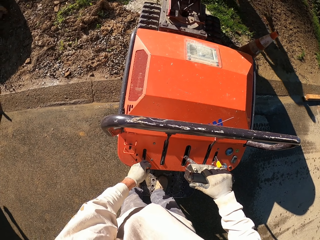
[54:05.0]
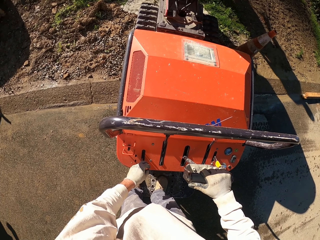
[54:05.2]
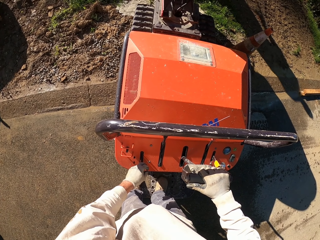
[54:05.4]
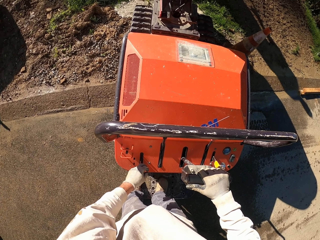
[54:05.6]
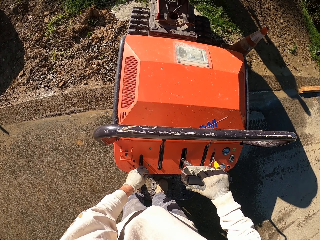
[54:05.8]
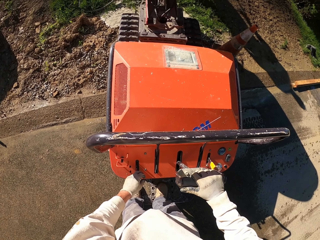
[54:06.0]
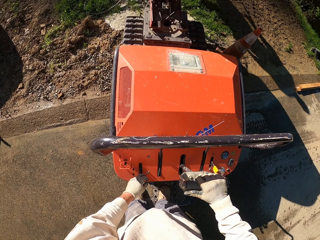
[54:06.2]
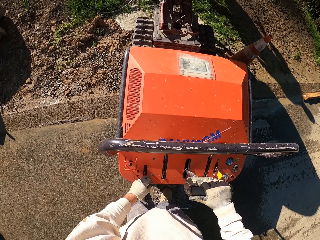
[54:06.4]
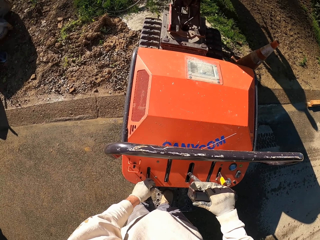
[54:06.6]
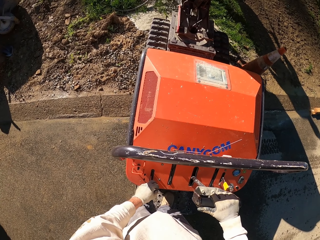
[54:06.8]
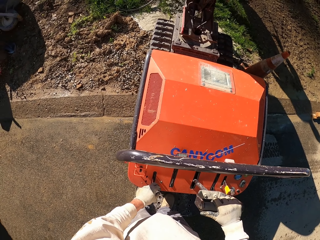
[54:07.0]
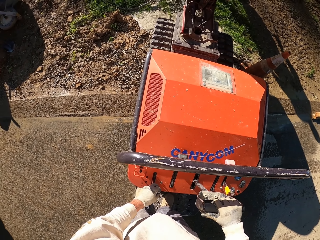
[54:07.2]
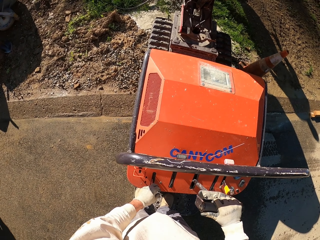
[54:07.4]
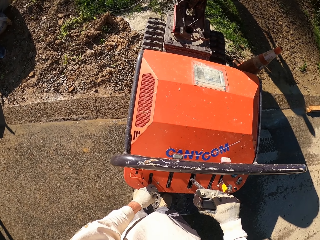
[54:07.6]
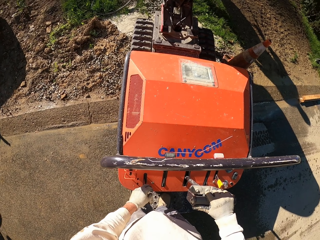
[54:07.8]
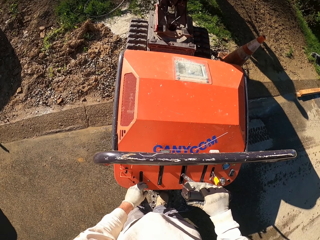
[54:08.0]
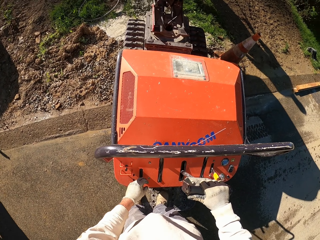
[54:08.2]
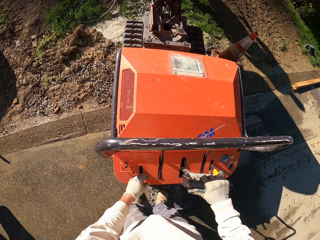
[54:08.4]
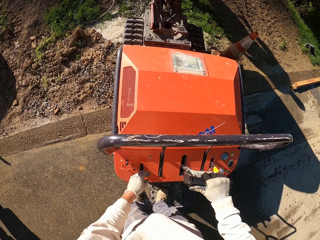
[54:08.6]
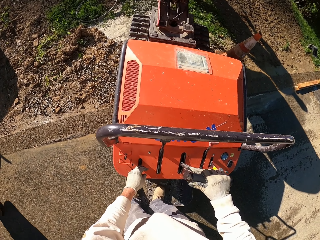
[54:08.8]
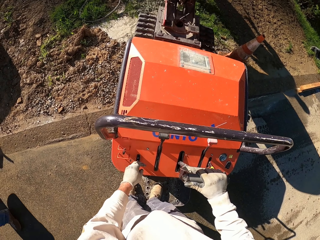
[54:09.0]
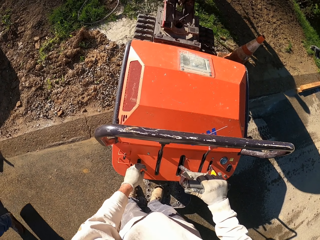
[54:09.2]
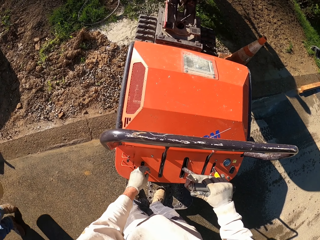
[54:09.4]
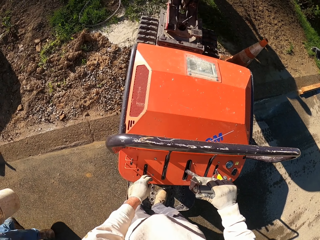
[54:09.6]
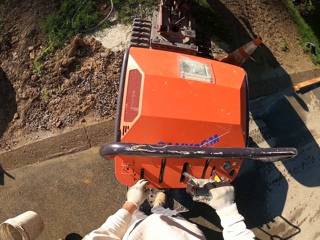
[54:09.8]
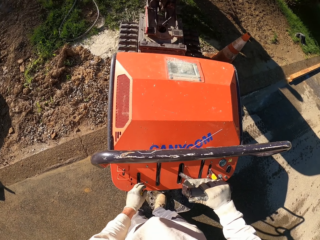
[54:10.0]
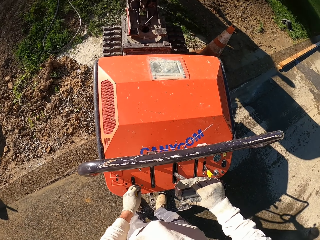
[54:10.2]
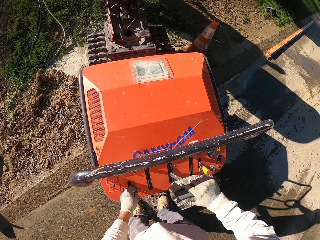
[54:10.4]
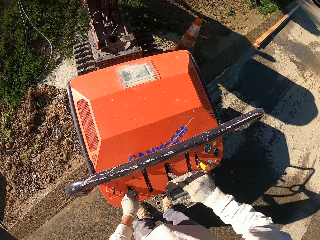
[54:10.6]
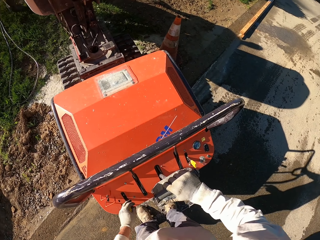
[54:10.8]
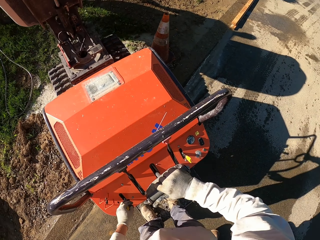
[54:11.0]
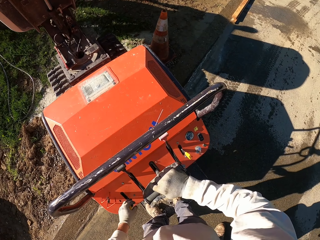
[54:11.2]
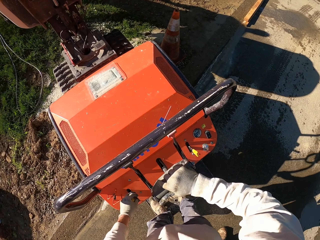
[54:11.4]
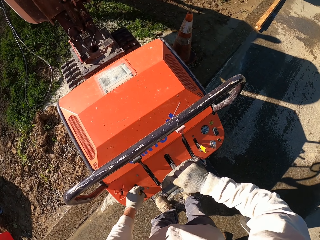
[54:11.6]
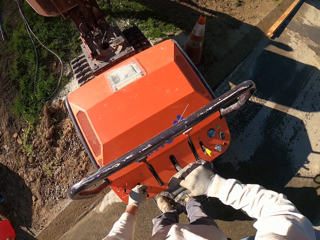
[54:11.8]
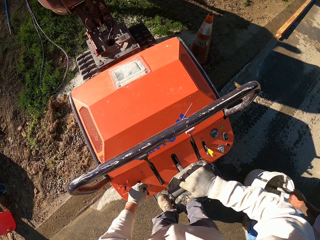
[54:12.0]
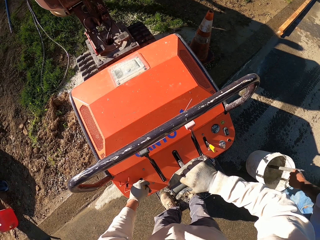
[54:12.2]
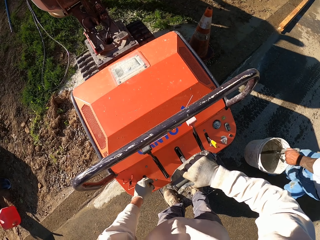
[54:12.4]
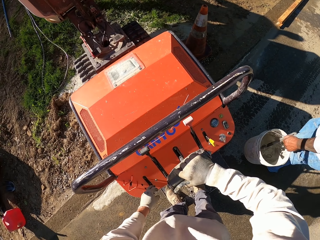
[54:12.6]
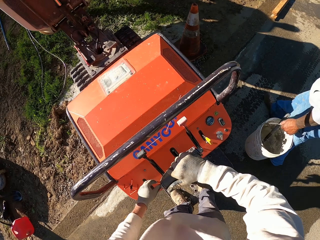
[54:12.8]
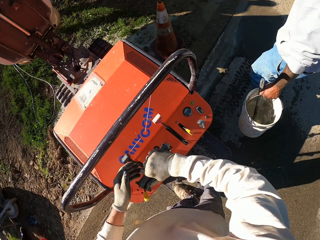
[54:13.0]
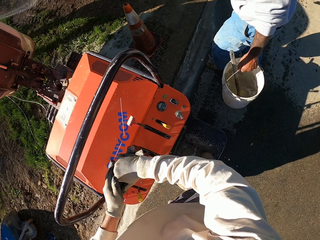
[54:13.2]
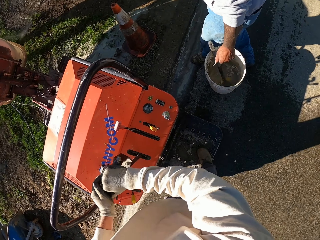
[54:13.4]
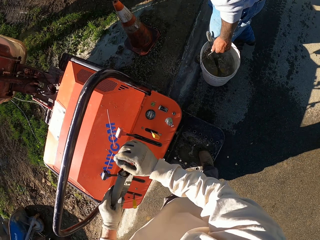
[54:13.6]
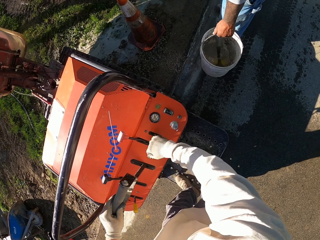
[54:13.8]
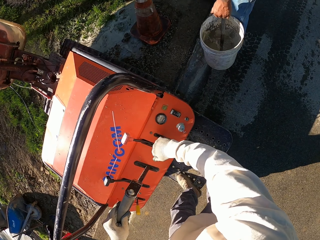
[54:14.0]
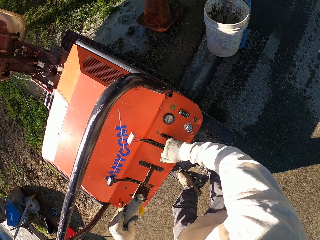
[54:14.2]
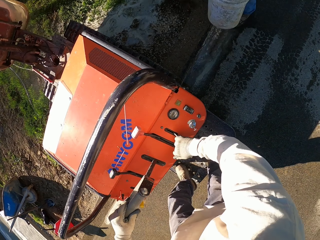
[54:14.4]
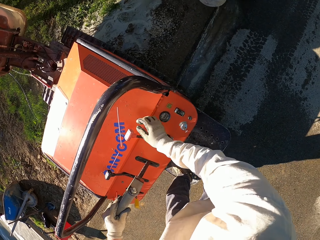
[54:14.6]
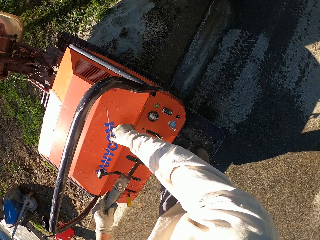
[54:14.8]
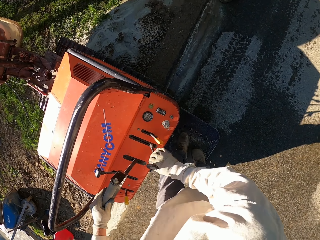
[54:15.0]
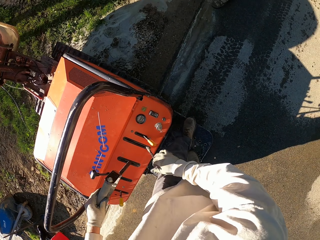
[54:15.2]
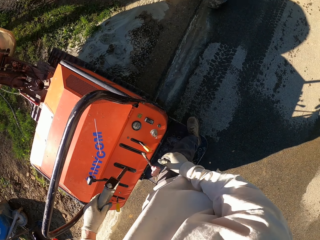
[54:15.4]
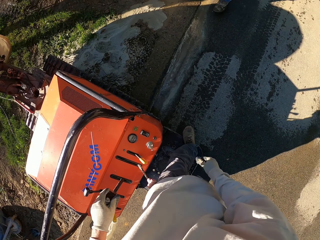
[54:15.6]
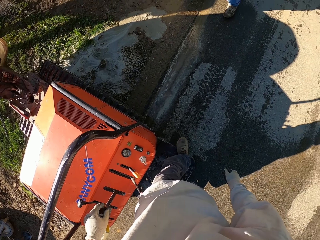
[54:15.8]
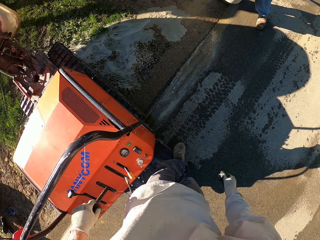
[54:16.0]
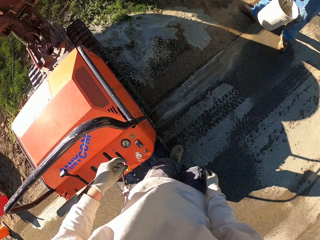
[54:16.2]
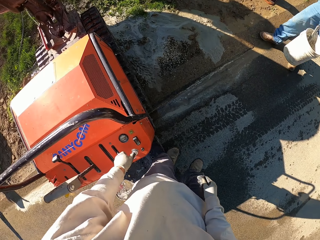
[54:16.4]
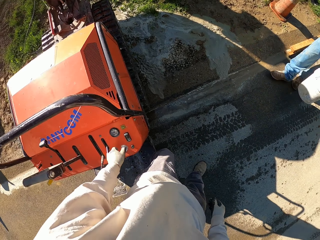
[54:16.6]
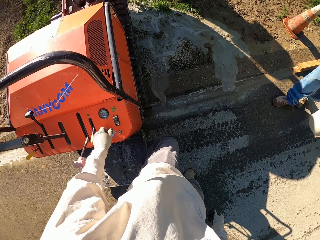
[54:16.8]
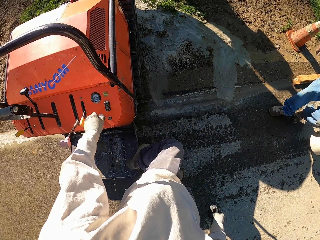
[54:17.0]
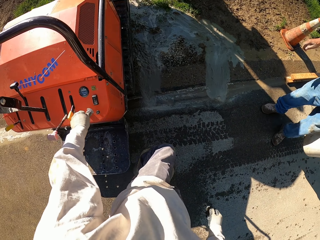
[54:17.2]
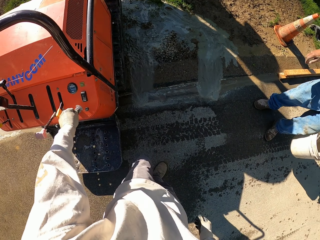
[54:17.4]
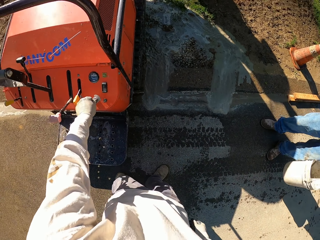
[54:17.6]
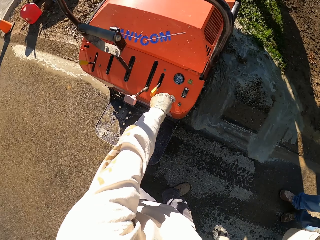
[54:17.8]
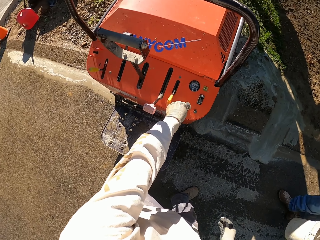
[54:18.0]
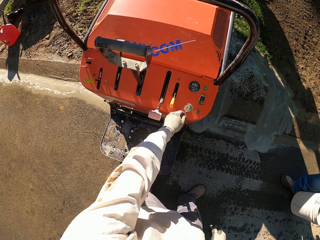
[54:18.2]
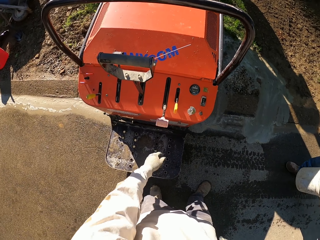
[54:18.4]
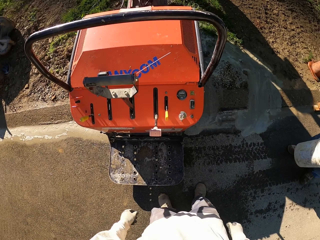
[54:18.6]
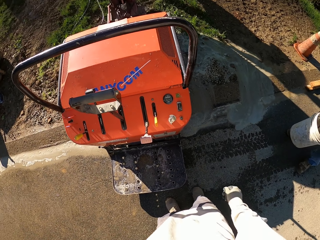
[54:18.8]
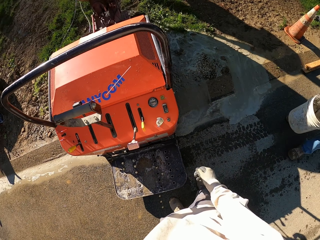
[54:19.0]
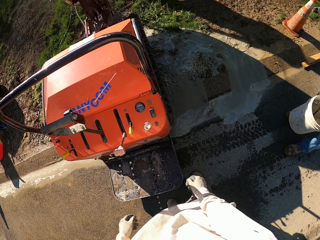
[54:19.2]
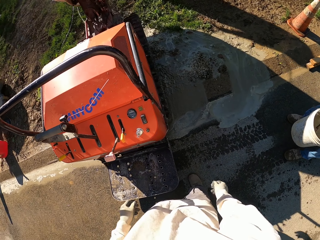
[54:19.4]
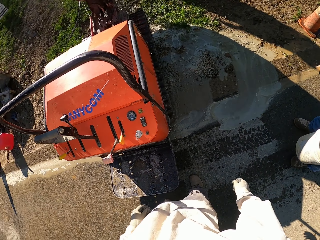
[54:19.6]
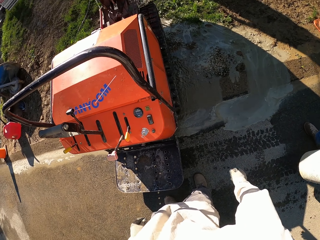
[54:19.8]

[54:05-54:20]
A man walks. The man picks up a road cone. The camera wearer turns off the canycom. They climb out of the canycom and look around.

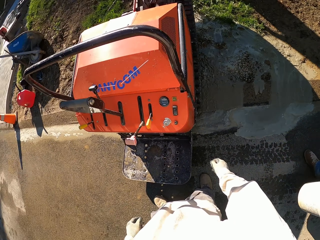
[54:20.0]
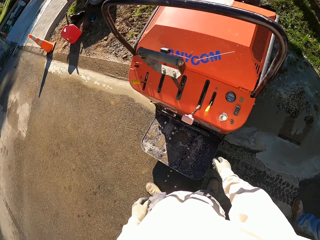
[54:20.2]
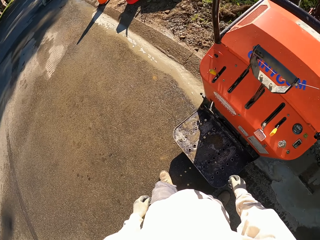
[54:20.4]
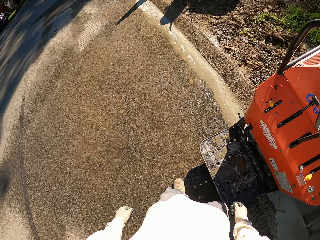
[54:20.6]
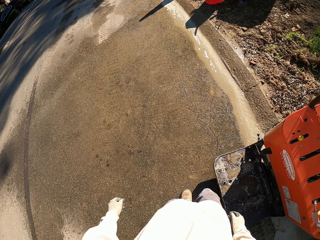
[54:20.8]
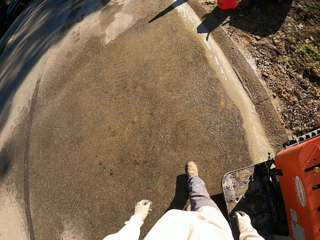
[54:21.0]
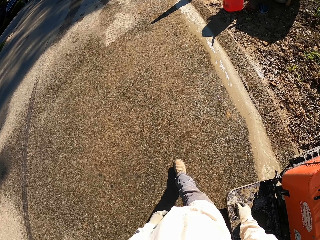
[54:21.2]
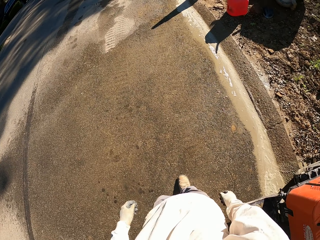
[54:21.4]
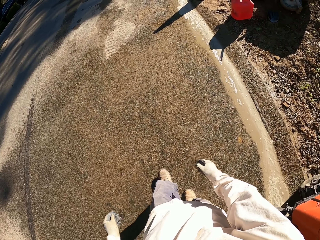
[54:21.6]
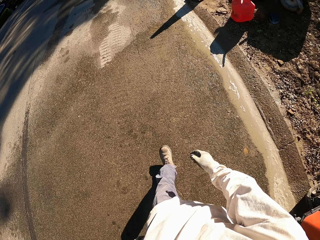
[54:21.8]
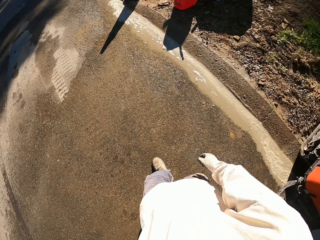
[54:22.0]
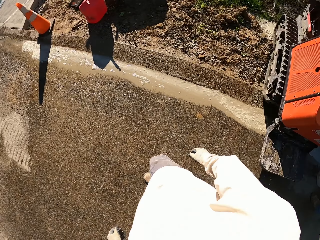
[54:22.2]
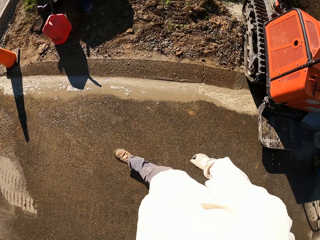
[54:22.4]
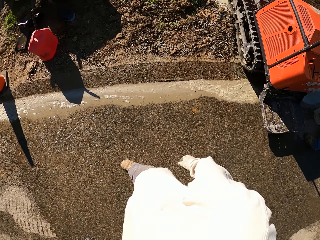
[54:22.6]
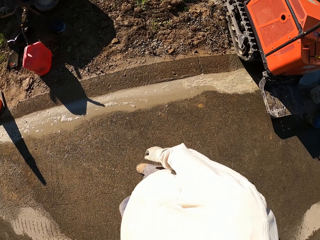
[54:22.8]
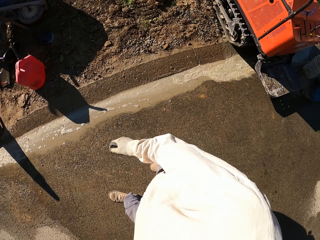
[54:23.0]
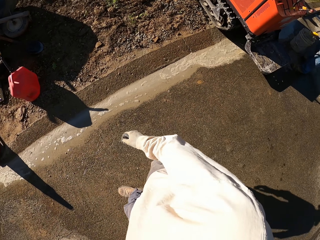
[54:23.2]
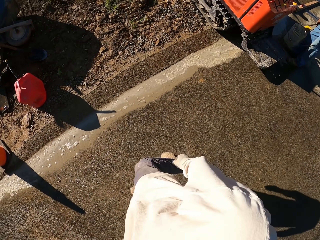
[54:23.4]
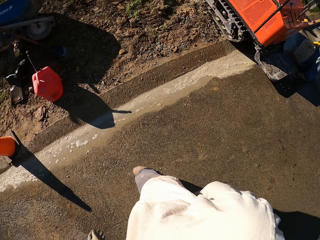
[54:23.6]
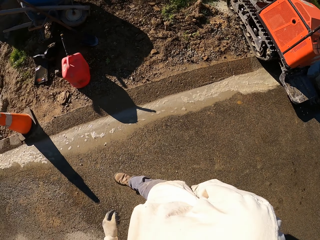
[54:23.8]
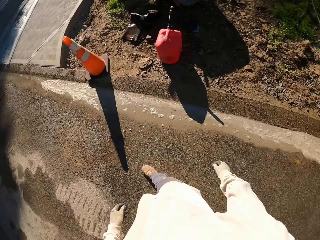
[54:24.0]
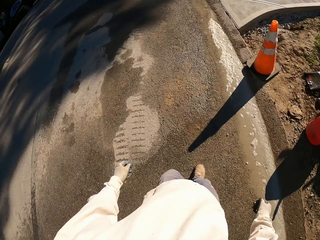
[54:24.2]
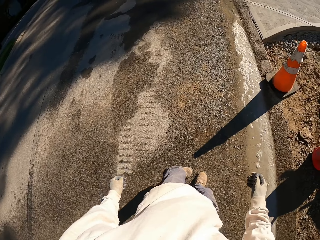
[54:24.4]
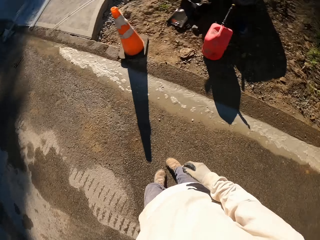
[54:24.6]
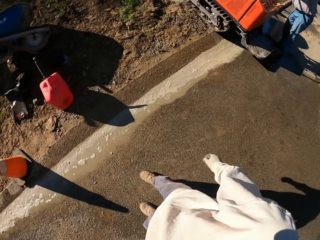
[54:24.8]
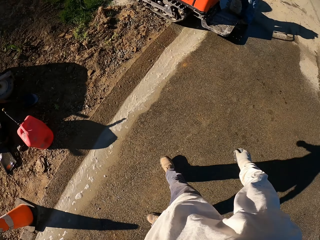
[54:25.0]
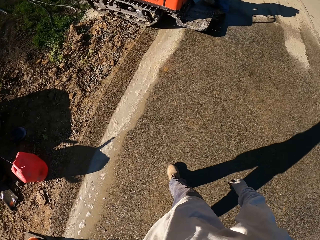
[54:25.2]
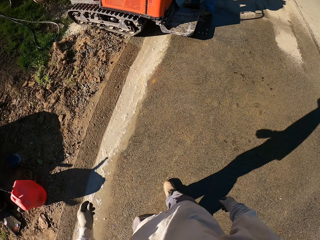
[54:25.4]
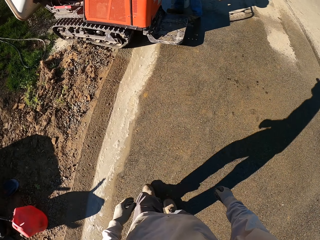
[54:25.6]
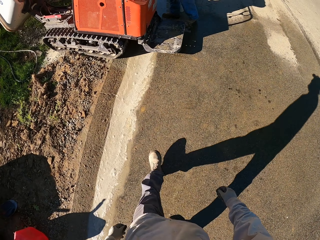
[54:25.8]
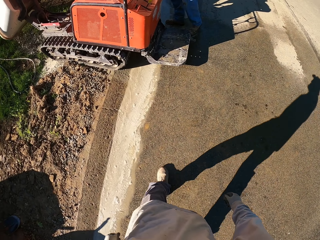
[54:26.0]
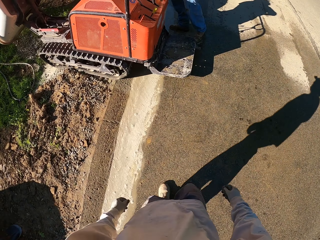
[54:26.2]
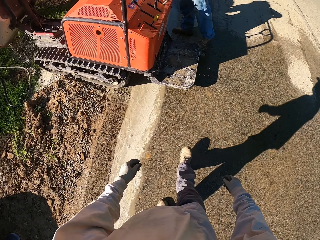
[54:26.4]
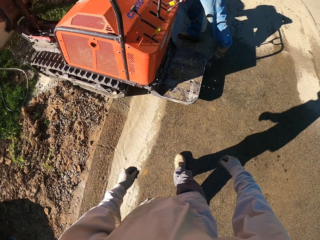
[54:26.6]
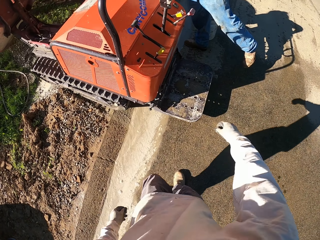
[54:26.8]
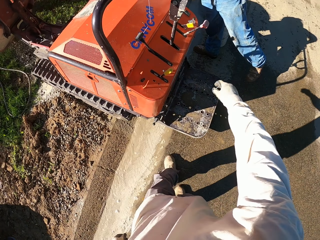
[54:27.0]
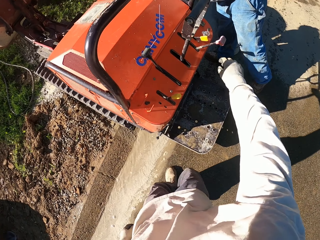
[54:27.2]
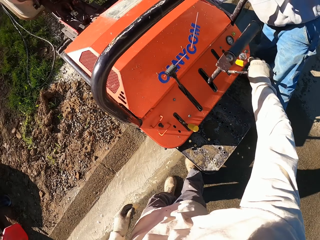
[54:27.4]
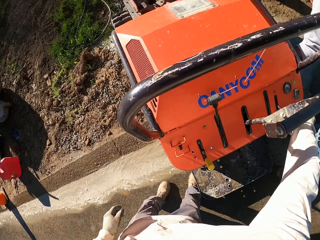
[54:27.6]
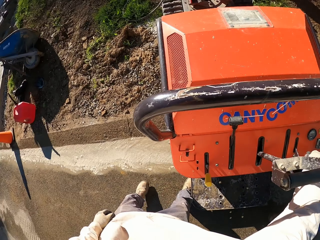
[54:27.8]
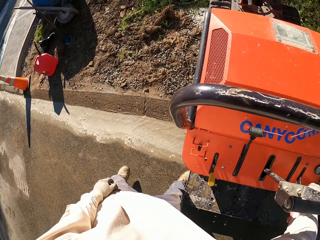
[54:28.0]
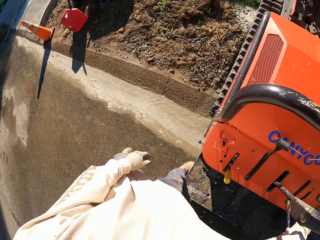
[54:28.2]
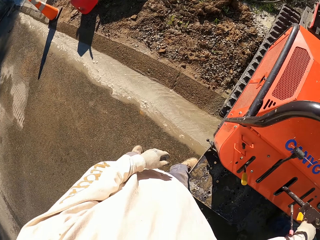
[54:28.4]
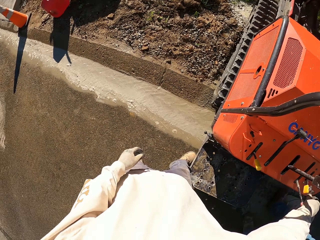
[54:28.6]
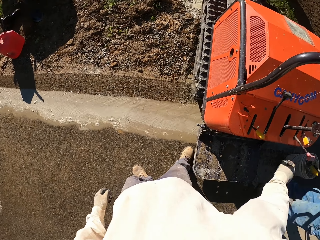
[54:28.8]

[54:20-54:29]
The camera wearer walks around. They look right. They turn around. They walk towards the canycom. They hold the canycom. They turn around. They turn keys on the canycom.
